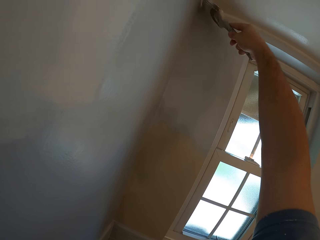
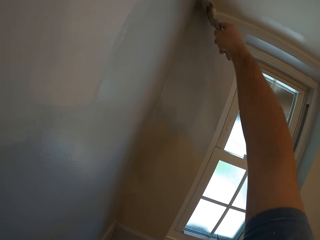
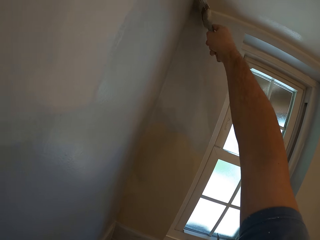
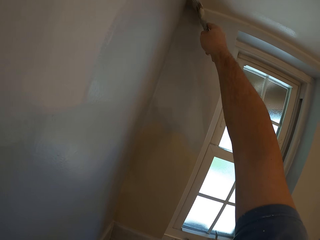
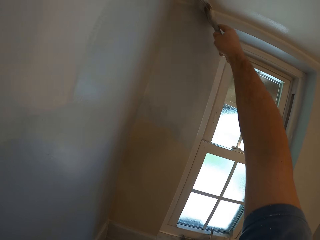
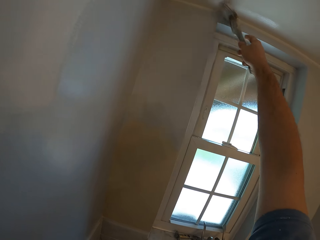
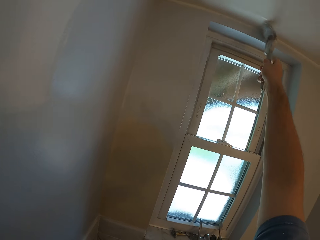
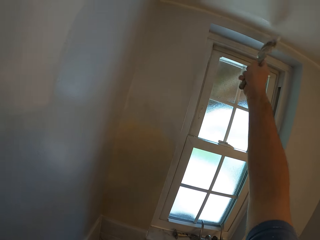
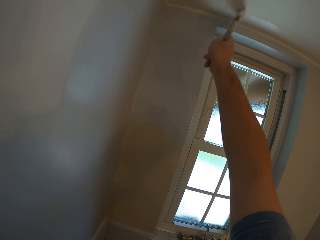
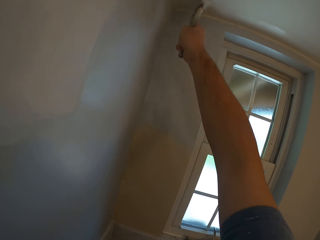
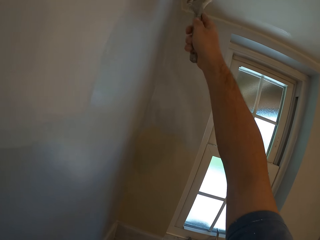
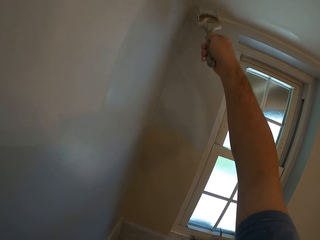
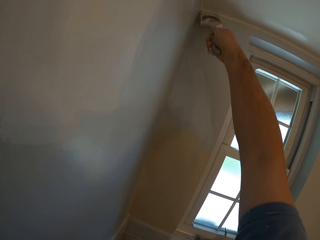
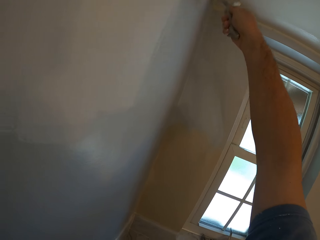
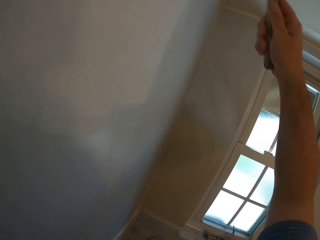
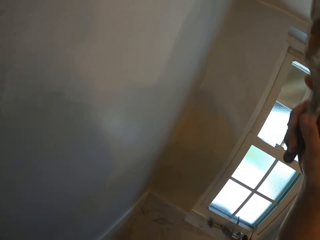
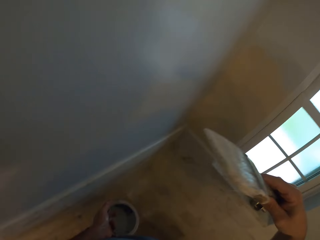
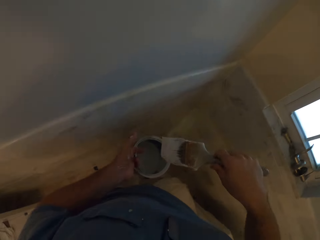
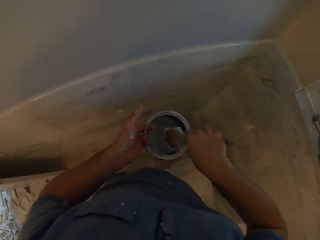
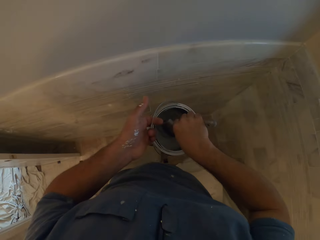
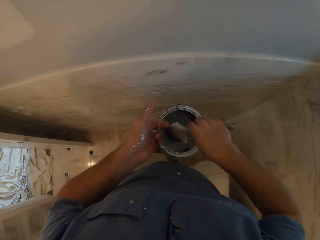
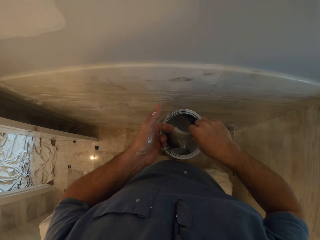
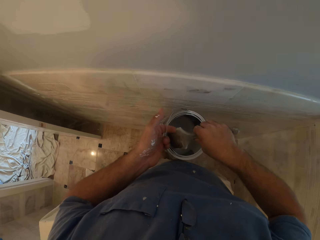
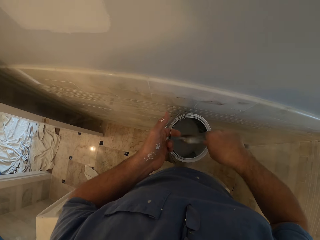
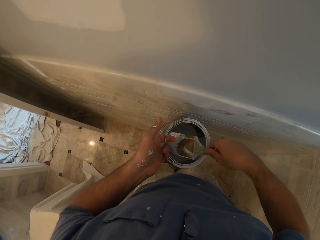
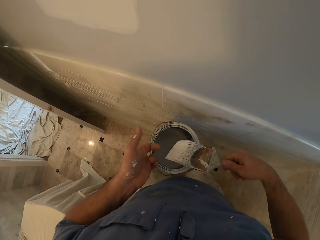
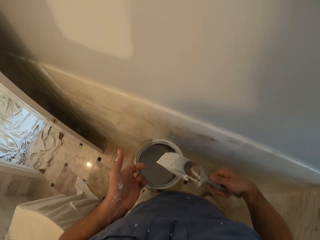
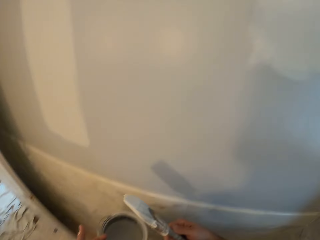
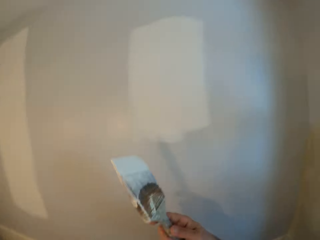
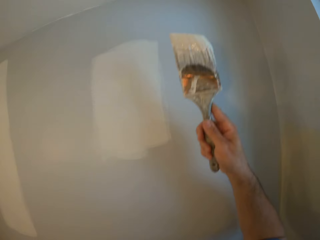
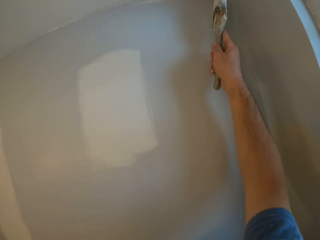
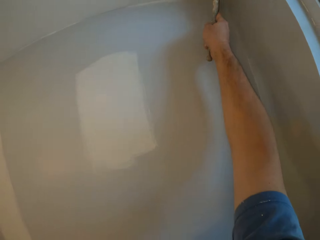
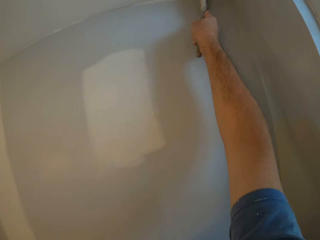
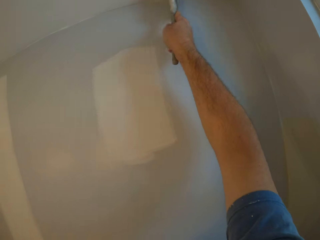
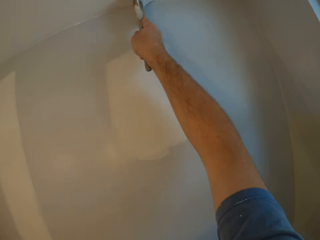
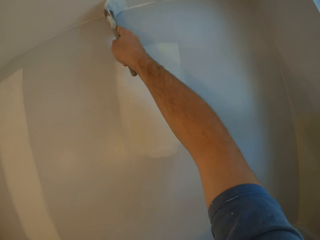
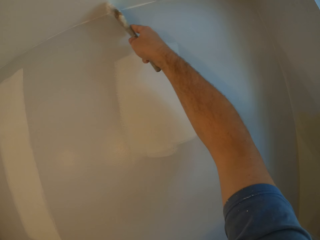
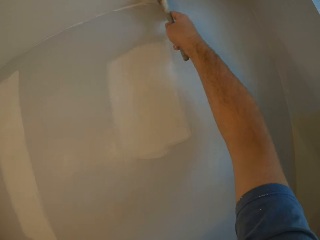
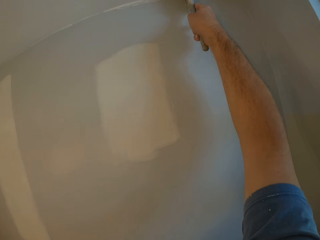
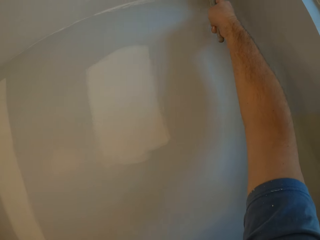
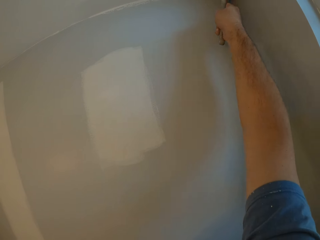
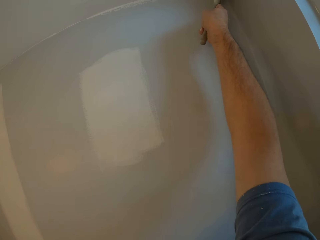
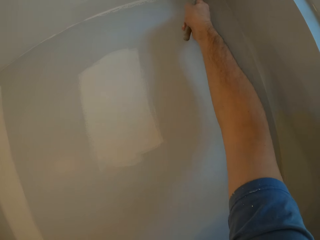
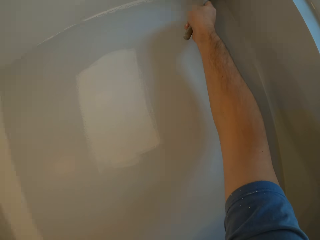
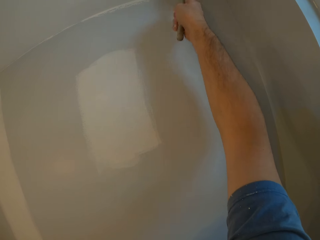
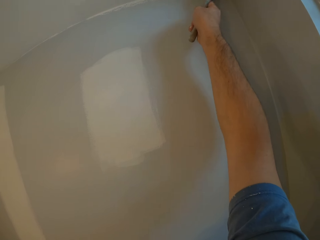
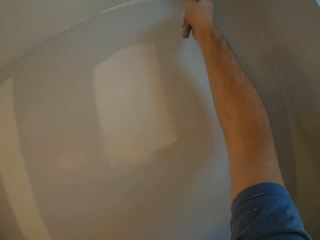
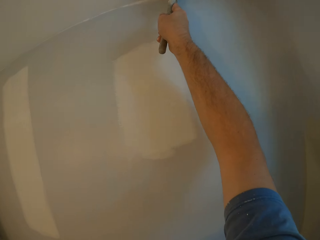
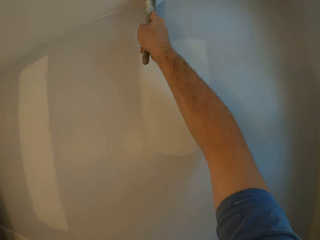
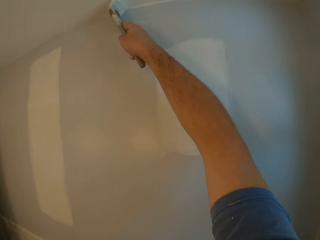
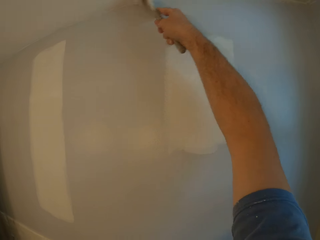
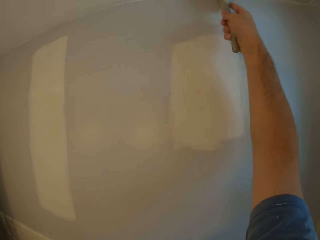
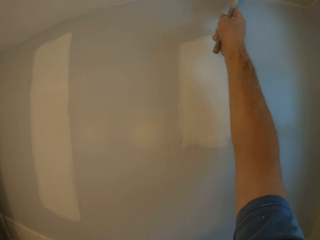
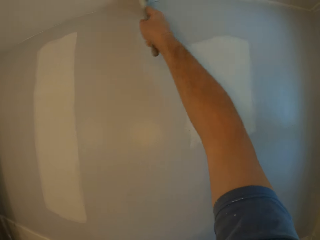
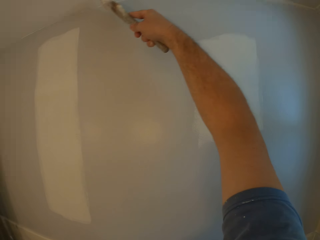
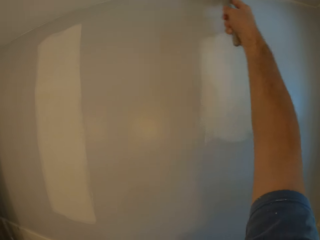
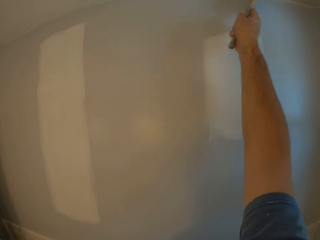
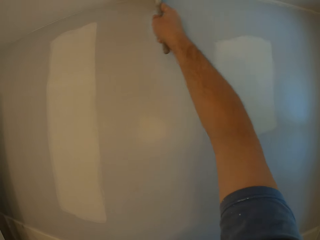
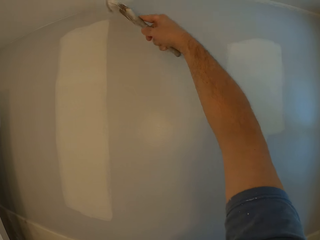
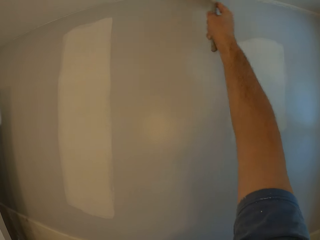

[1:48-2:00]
The camera wearer dips the paint brush into the paint tin. They paint the ceiling or wall with the paint brush.

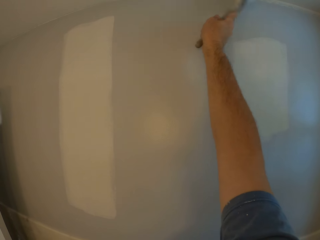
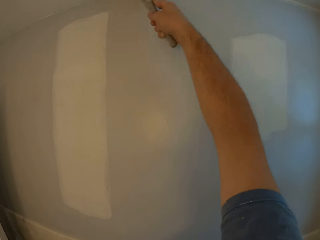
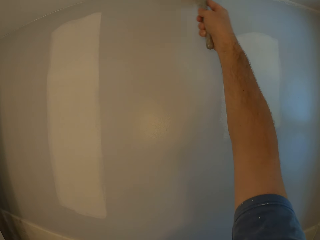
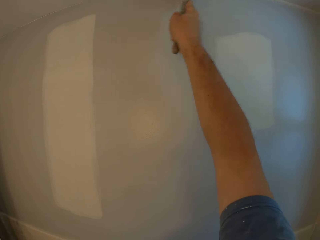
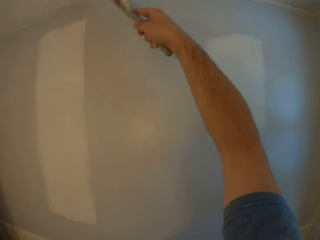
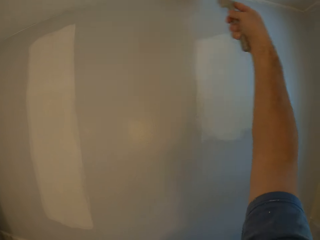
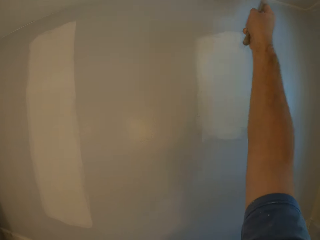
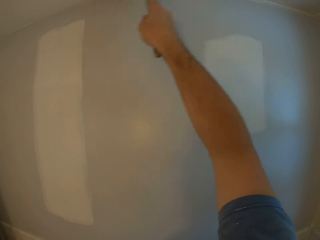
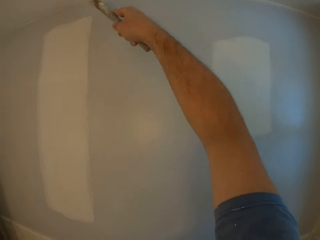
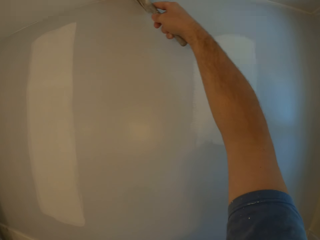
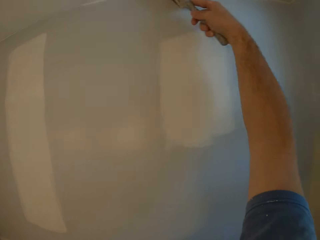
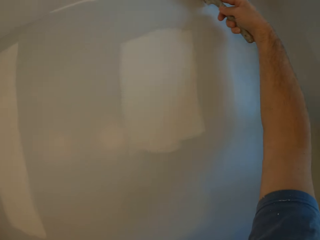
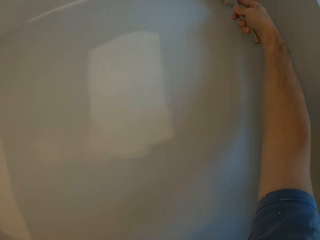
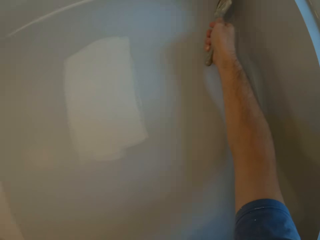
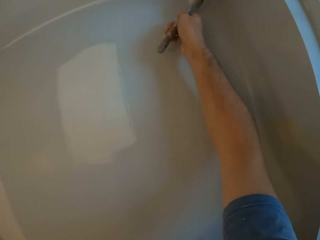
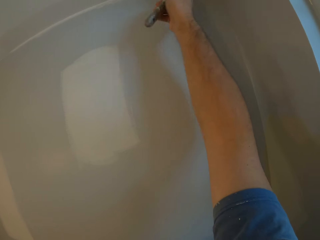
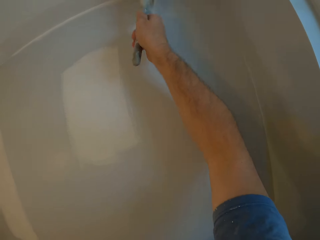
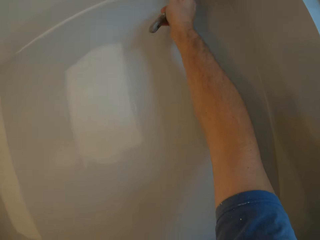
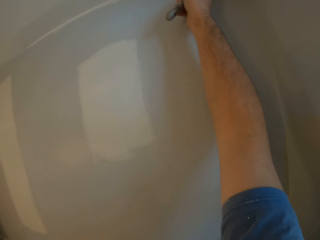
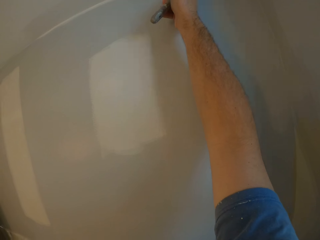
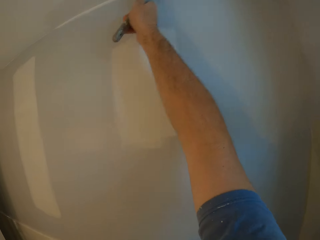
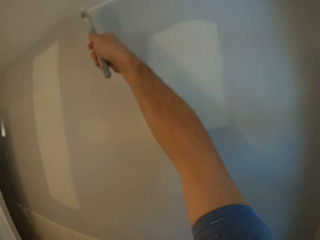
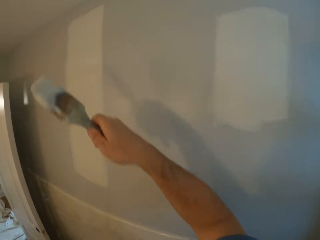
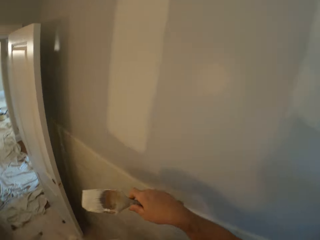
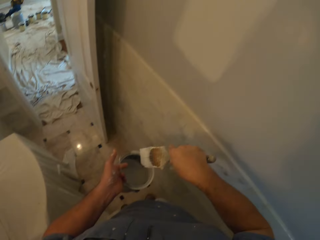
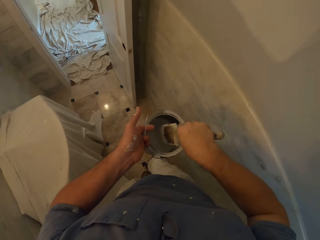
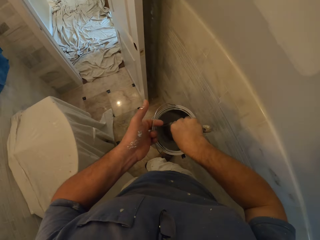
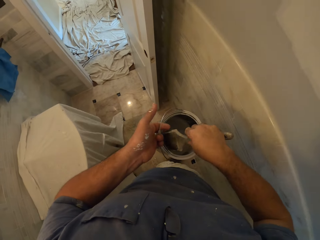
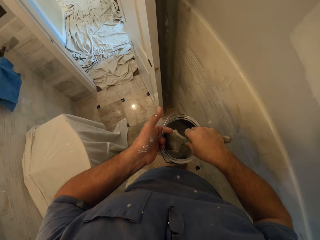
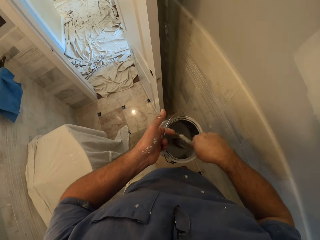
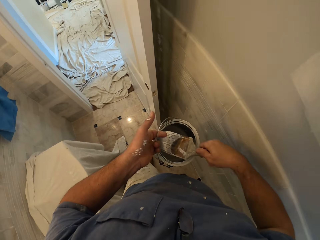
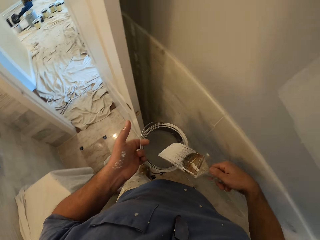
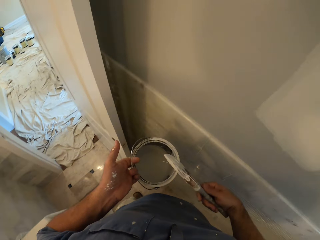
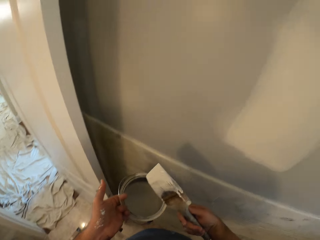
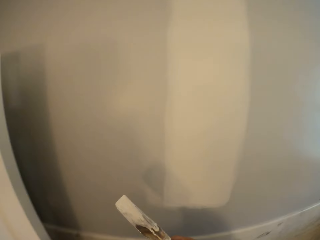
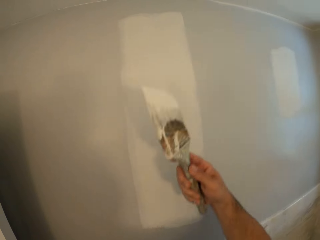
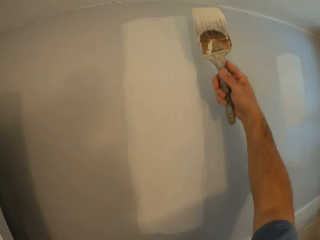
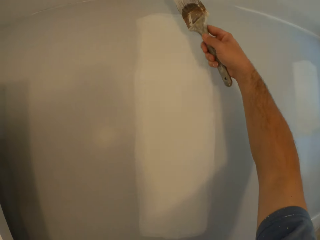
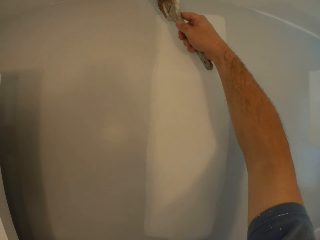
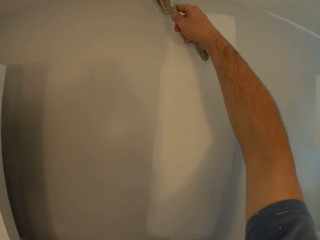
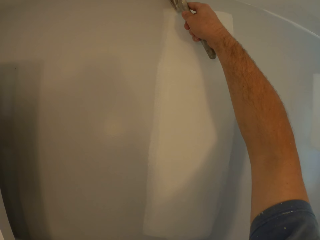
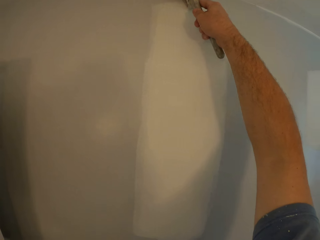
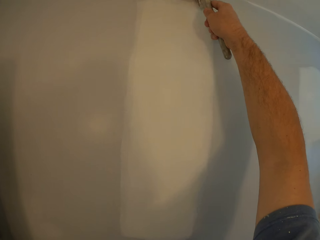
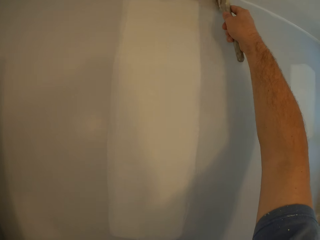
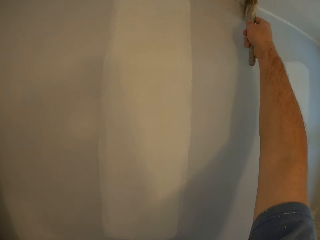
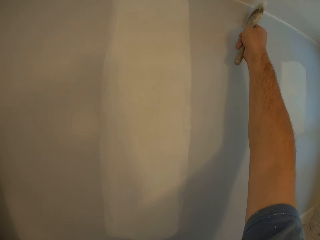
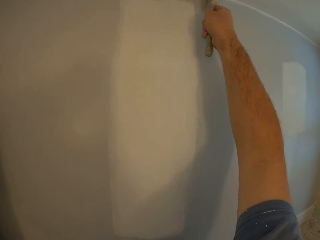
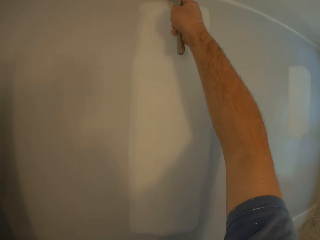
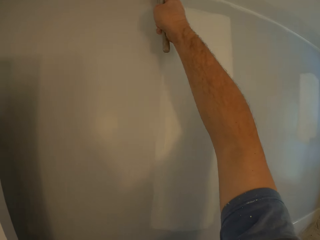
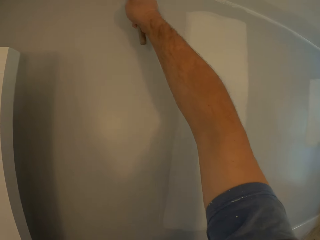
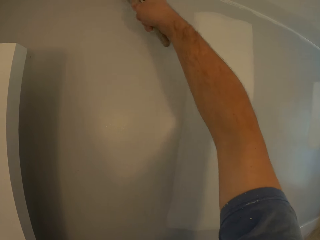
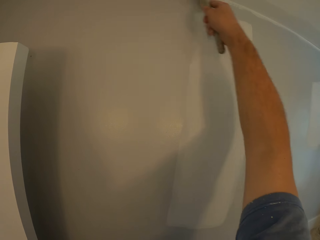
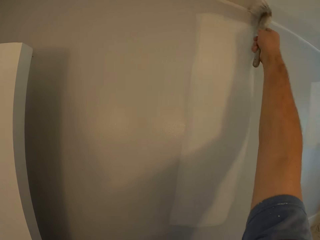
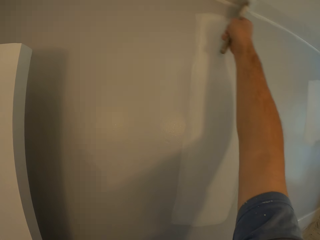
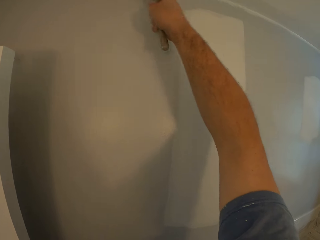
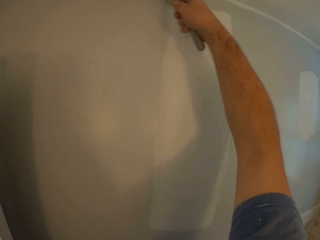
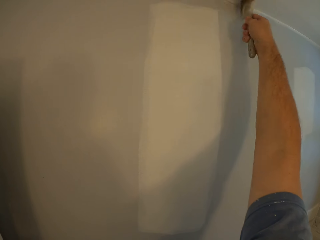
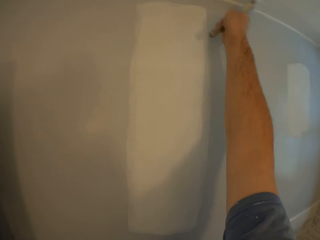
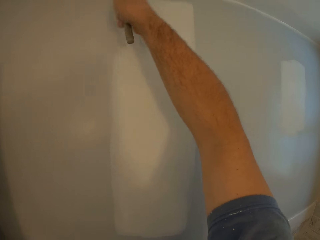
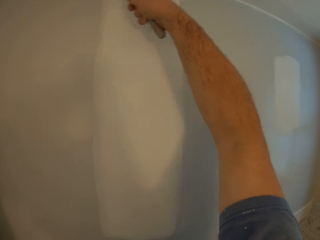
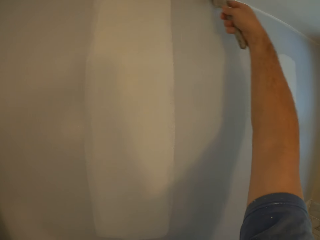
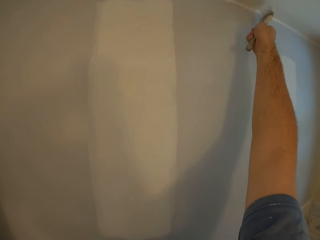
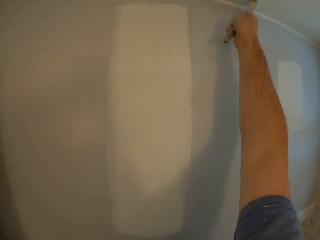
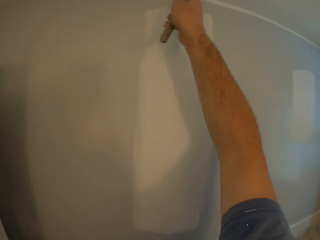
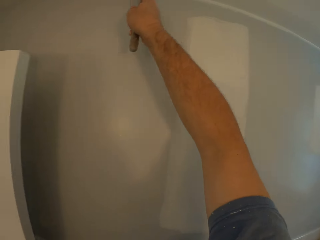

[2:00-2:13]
The camera wearer dips the paint brush into the paint tin. They paint the ceiling or wall with the paint brush.
